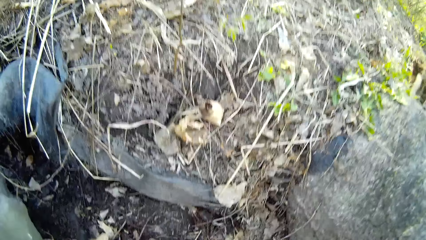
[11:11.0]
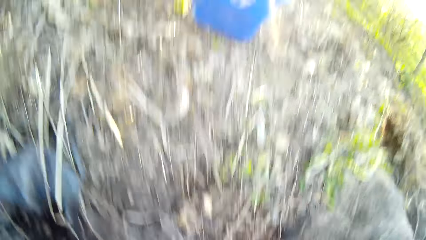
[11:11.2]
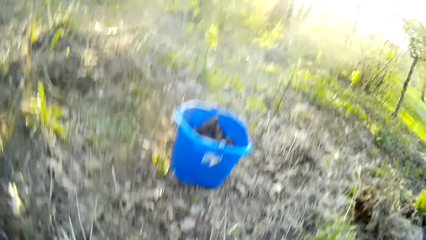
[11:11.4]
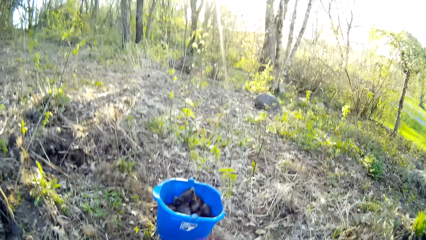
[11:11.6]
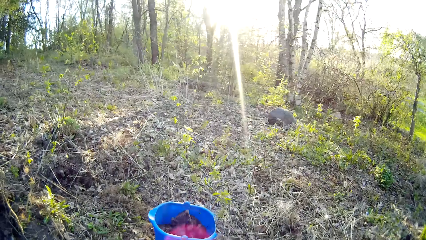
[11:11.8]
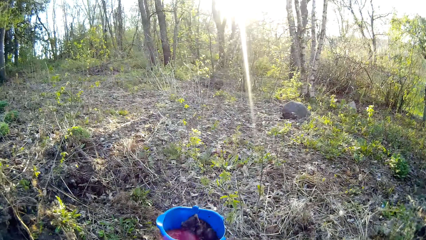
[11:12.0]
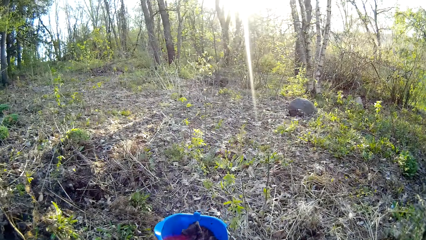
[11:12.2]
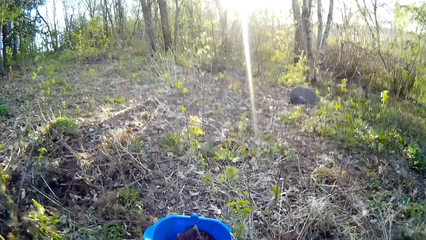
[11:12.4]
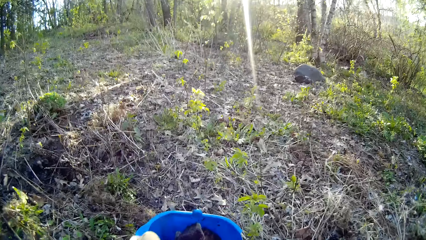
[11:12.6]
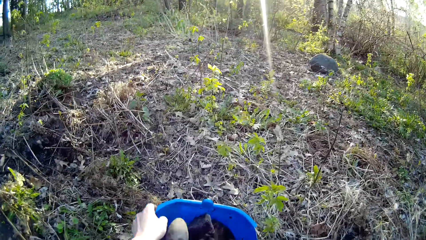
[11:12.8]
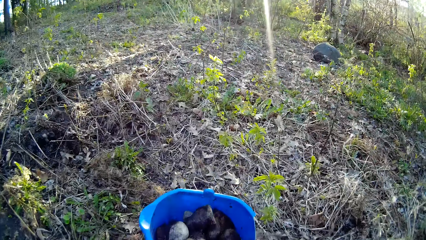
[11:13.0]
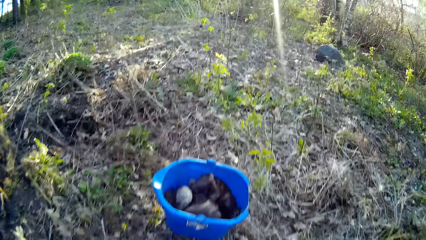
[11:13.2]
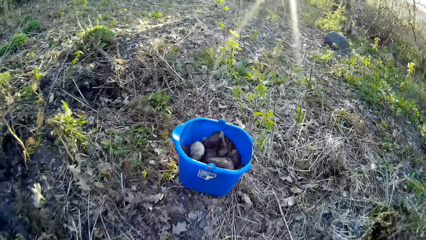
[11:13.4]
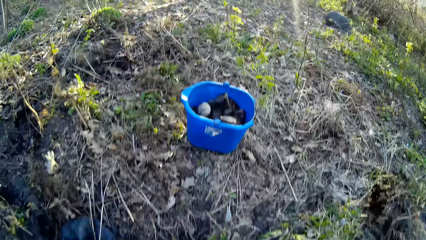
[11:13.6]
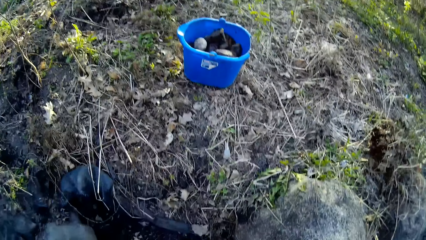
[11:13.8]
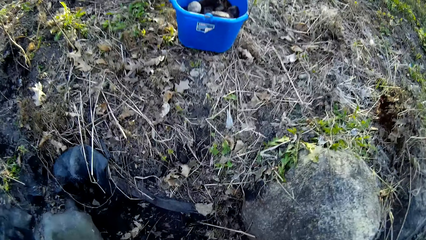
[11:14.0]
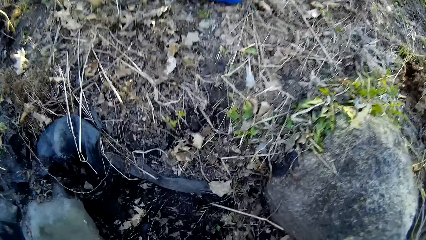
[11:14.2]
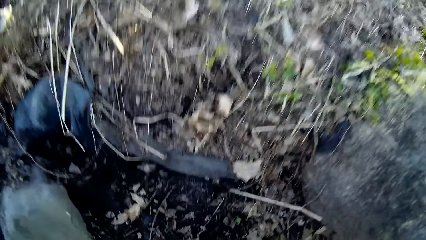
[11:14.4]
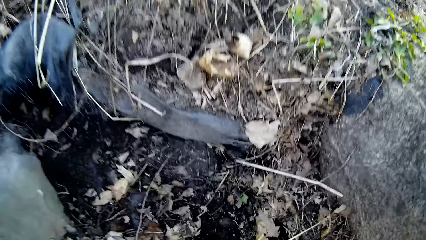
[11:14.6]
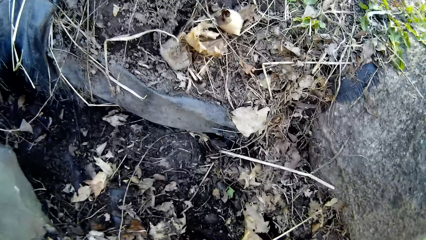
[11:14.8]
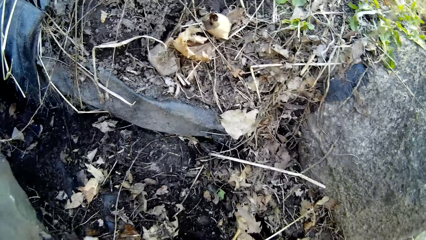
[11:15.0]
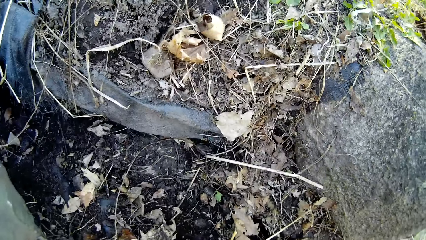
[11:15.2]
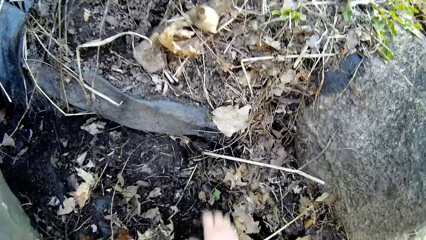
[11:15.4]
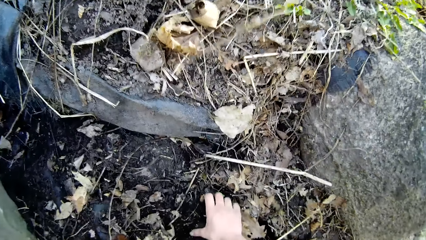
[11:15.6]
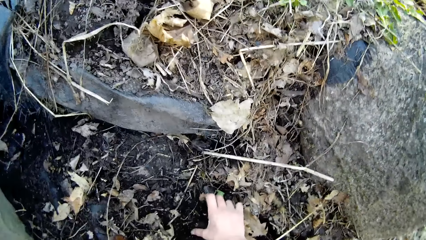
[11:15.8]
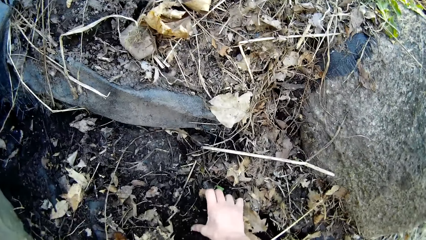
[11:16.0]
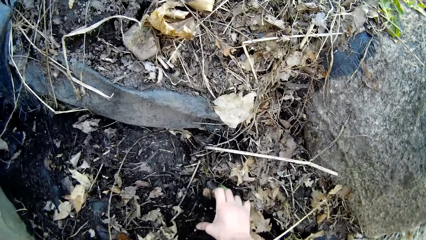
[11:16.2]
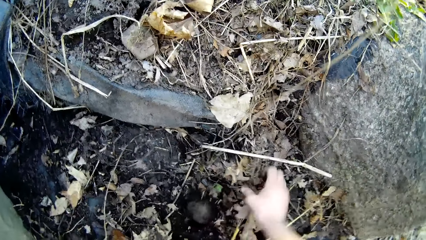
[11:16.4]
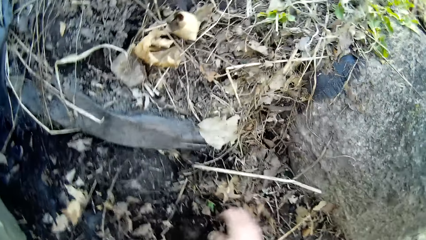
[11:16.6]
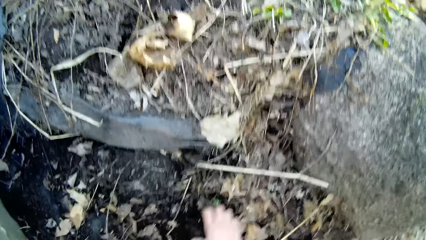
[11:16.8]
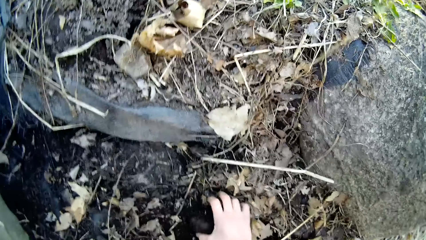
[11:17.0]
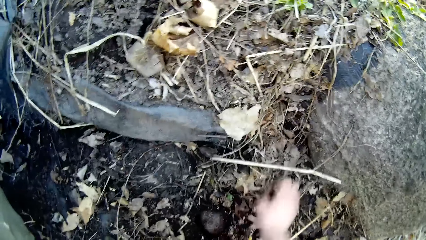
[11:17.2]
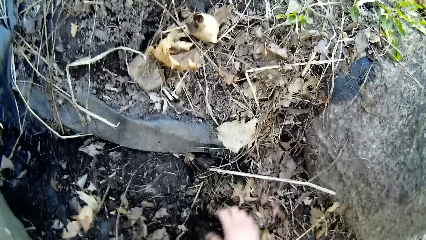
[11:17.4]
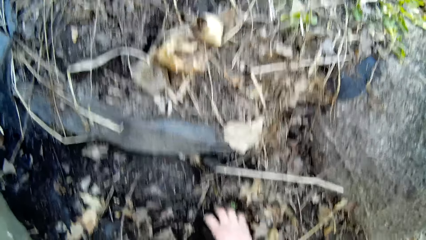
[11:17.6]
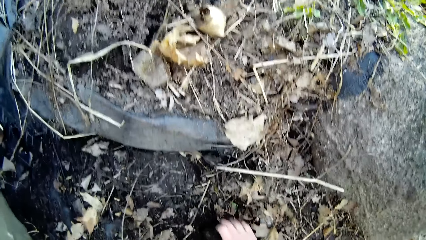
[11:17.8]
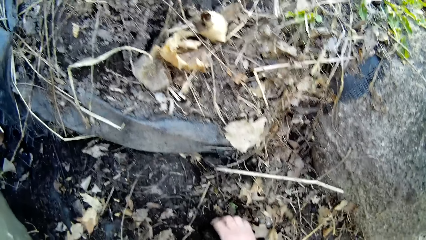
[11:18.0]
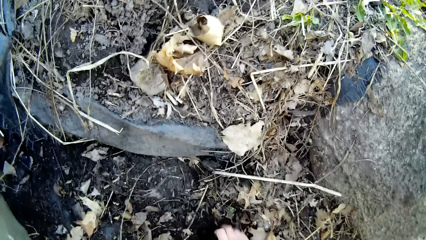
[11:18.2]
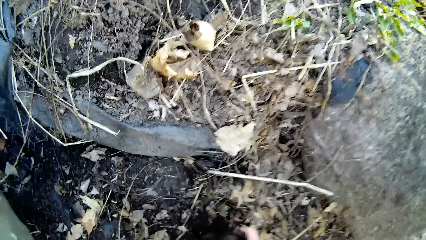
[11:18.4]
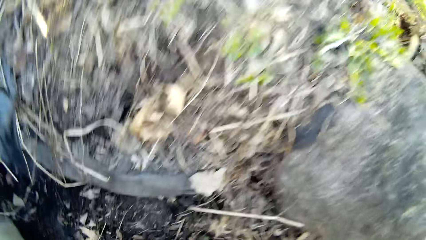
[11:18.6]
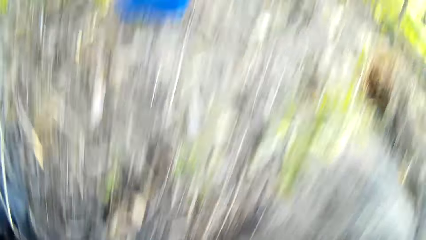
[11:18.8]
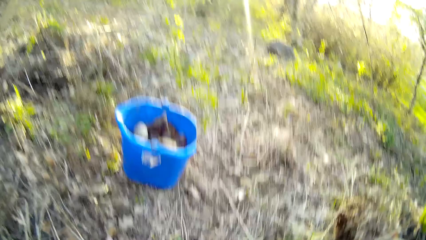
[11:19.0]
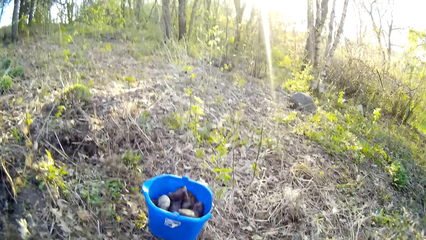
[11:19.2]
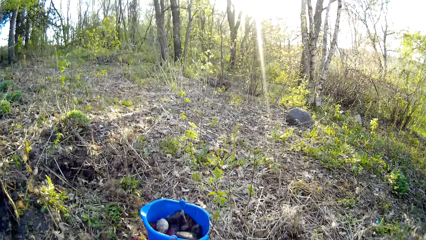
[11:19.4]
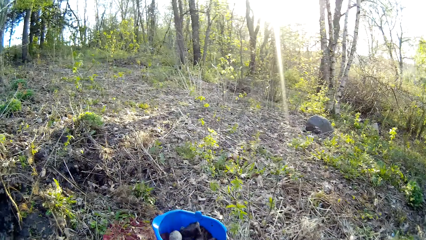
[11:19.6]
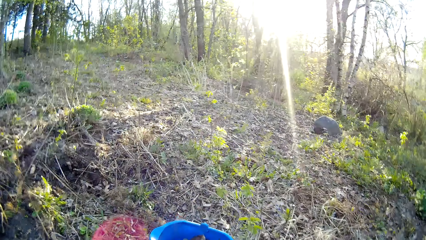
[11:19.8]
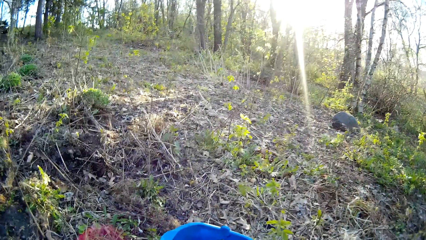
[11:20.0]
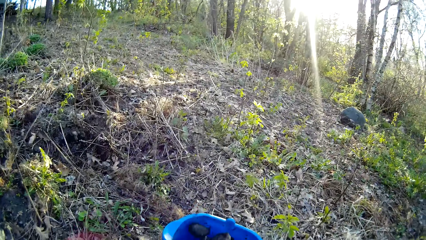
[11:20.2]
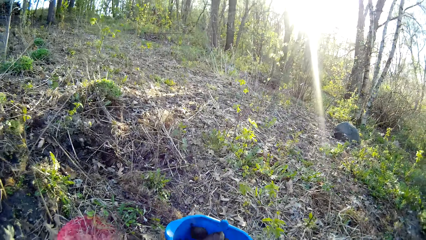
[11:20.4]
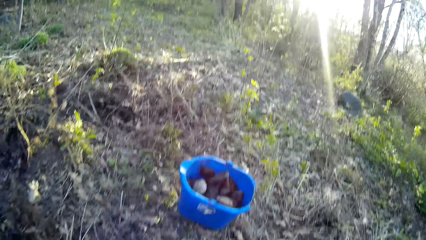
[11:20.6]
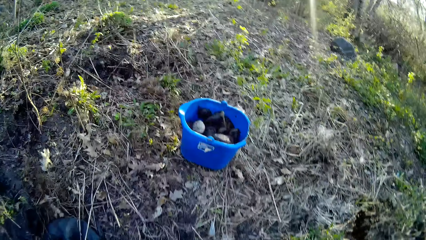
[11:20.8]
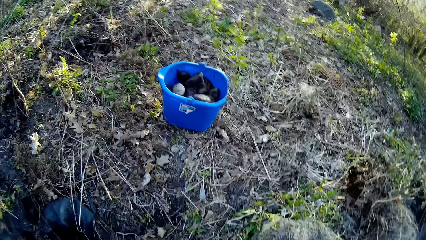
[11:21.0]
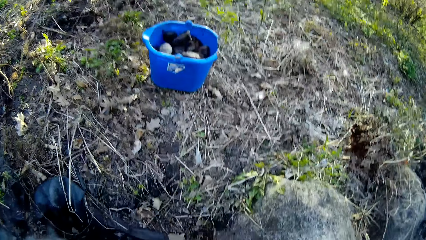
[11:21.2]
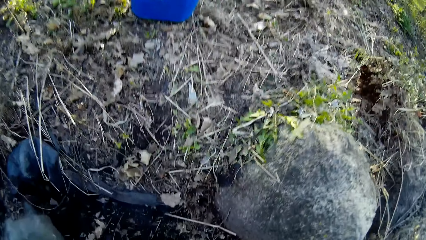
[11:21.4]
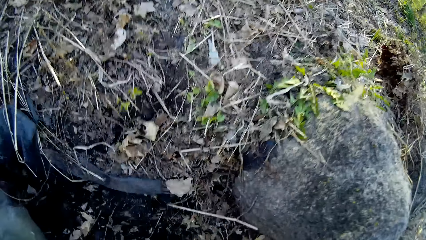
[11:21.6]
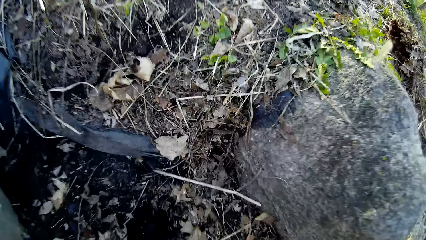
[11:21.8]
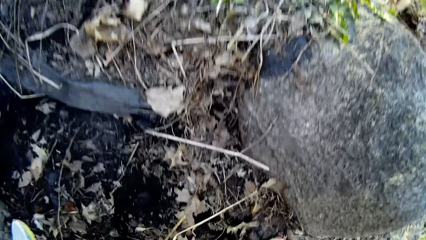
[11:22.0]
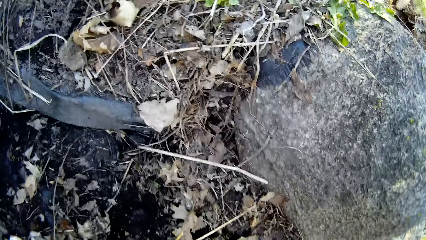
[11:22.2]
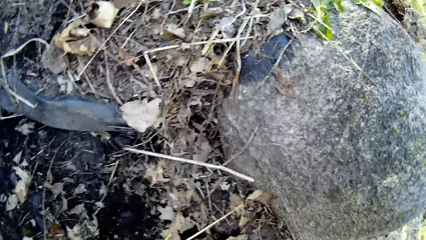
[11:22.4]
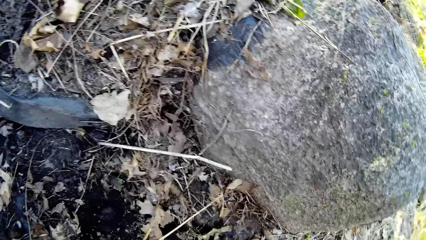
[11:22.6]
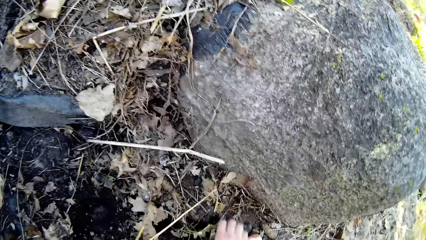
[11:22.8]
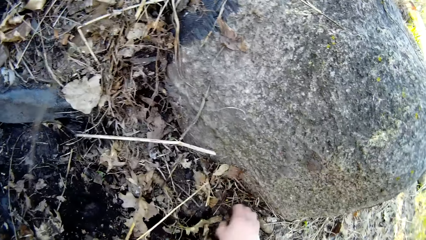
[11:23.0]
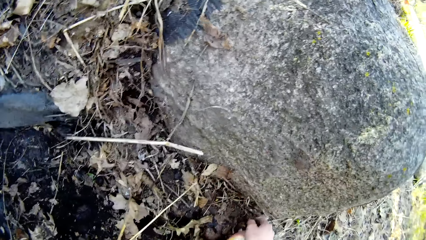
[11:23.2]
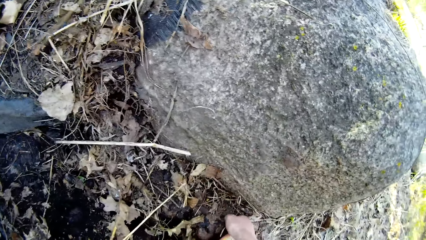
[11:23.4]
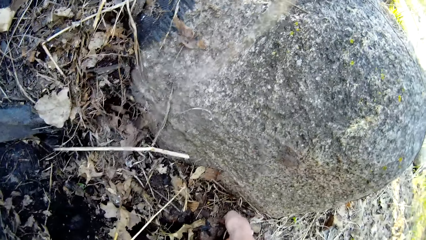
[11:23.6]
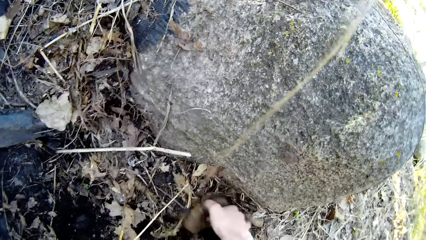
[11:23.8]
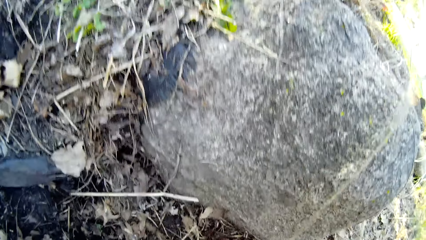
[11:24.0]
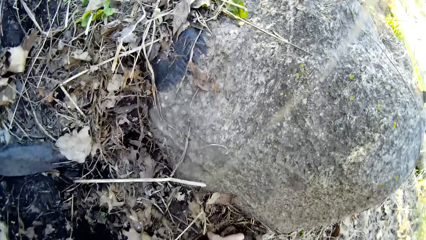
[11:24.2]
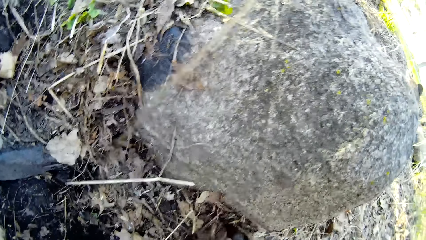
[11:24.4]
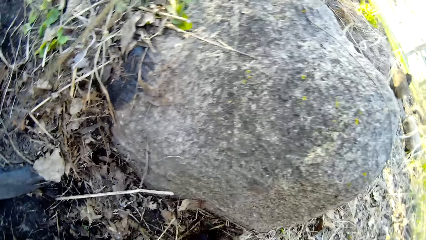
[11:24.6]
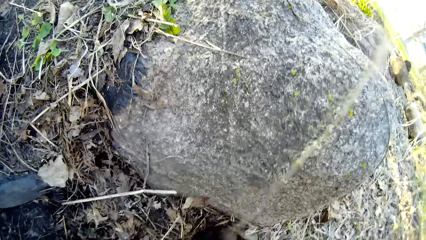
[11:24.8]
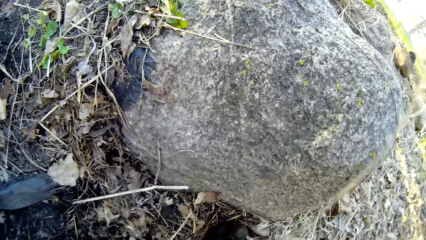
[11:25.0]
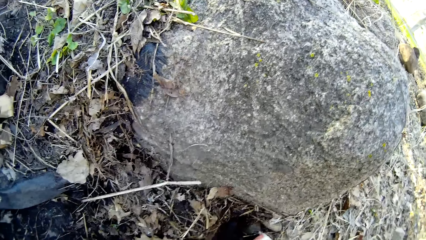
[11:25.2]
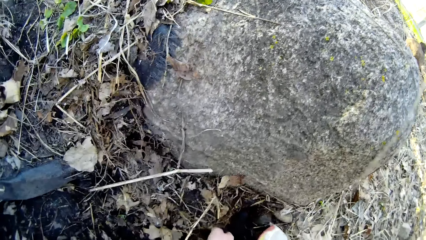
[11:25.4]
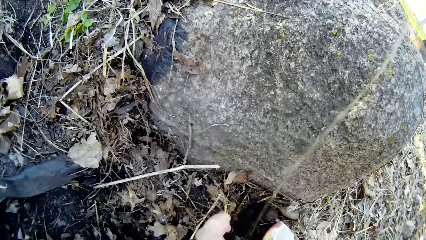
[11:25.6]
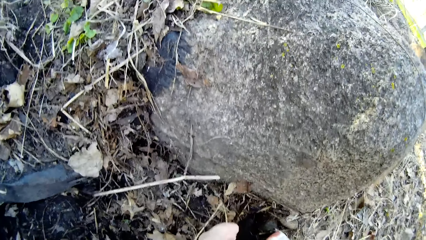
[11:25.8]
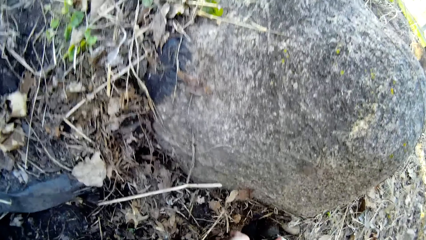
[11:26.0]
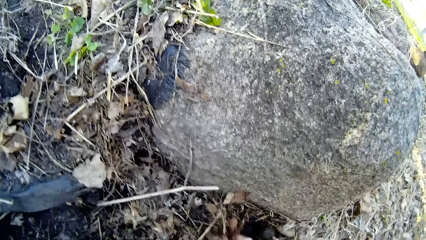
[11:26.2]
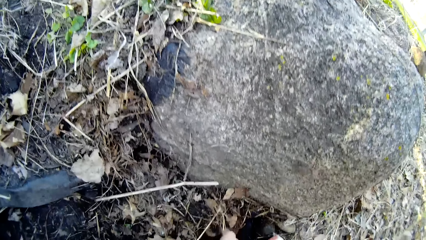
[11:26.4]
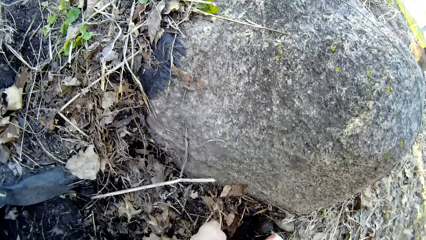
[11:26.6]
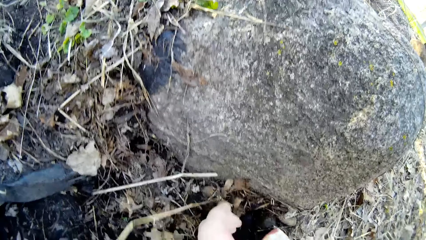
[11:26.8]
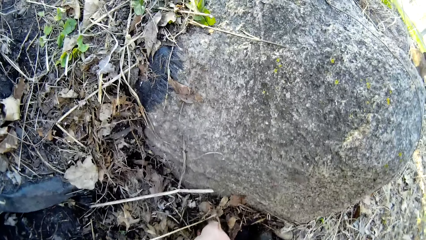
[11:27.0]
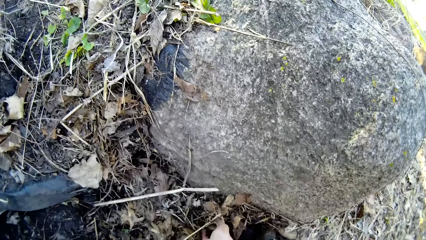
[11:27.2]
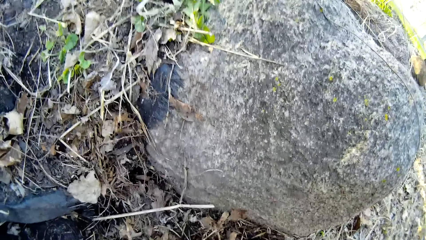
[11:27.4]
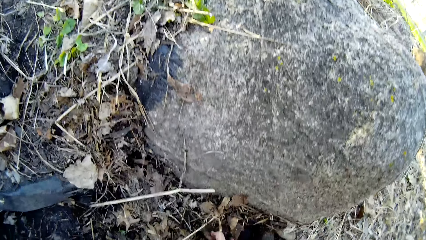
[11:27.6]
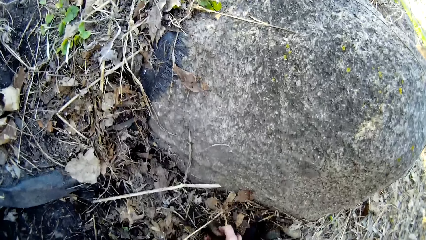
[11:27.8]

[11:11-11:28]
The camera wearer throws the piece of stone into the bucket with his left hand. He forces a piece of stone out from the soil with his right hand. He picks the piece of stone from the ground with his right hand. He throws the piece of stone into the bucket with his right hand. He picks a piece of stone from the ground with his right hand.
